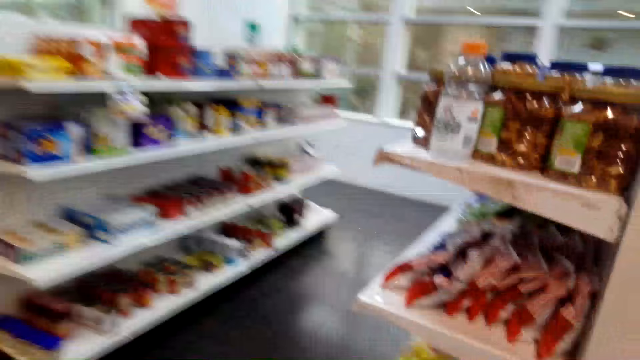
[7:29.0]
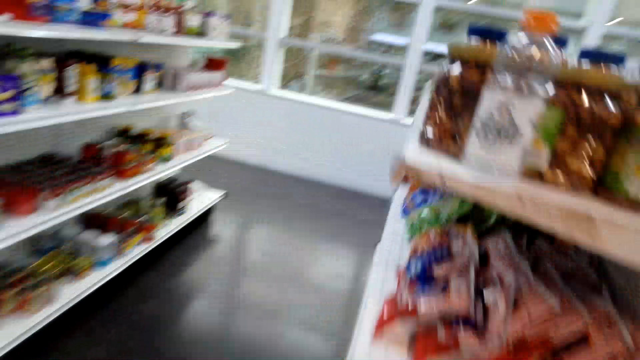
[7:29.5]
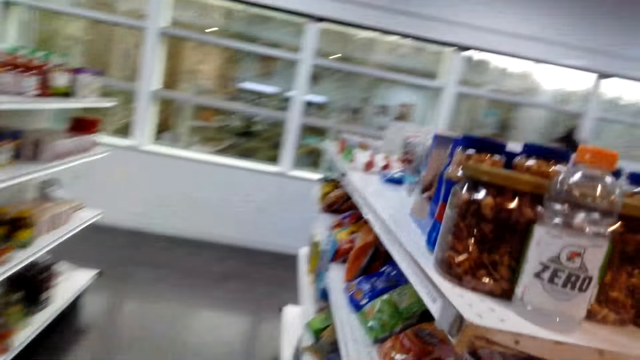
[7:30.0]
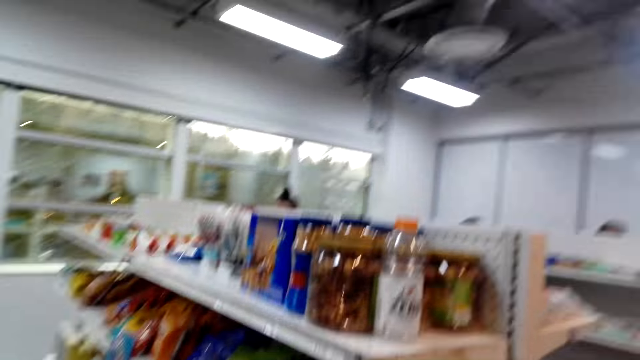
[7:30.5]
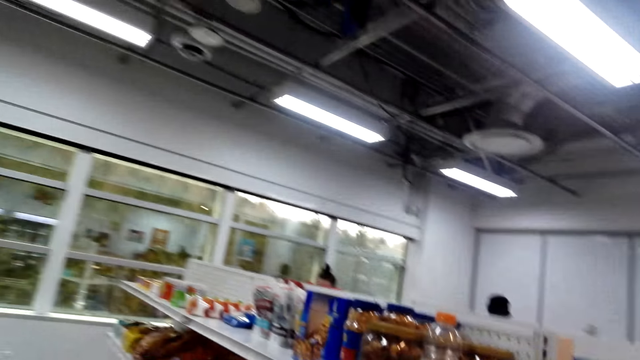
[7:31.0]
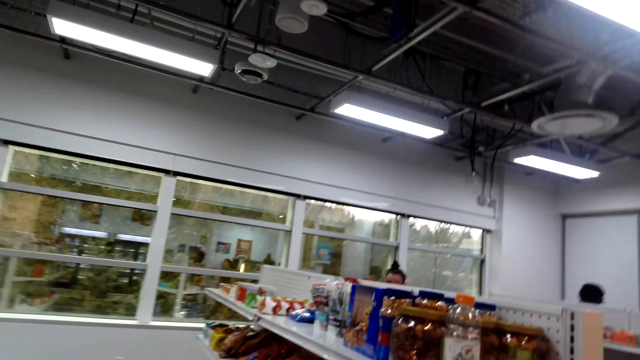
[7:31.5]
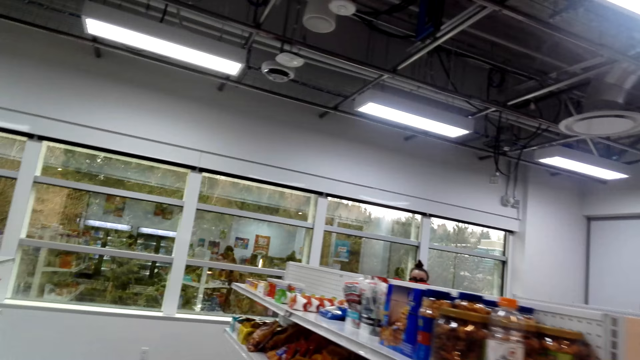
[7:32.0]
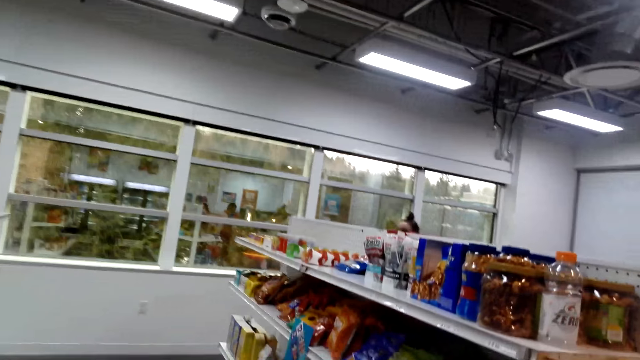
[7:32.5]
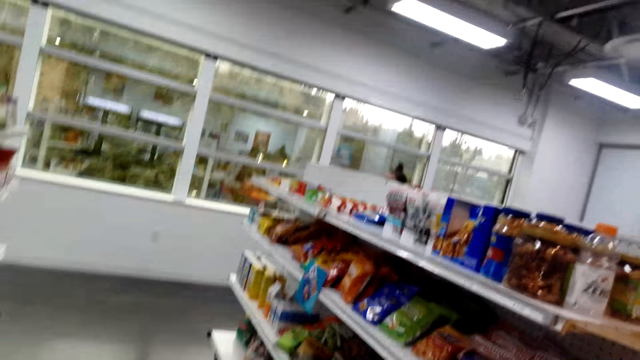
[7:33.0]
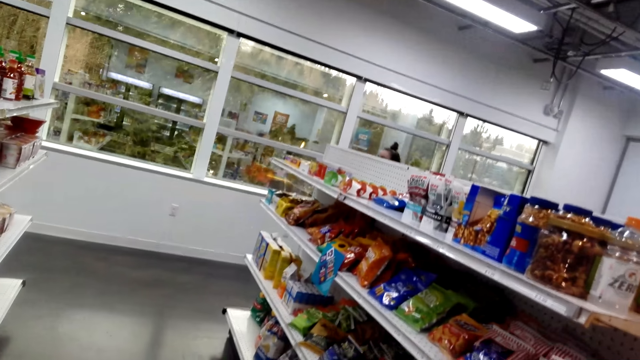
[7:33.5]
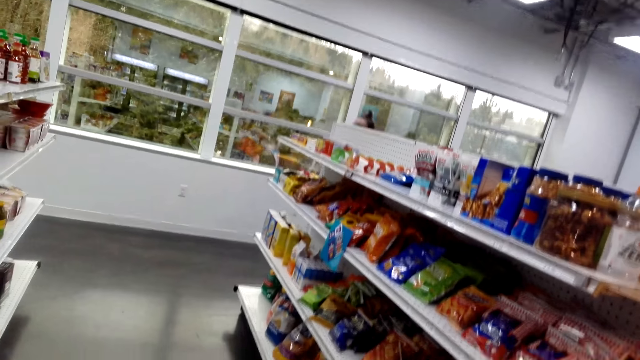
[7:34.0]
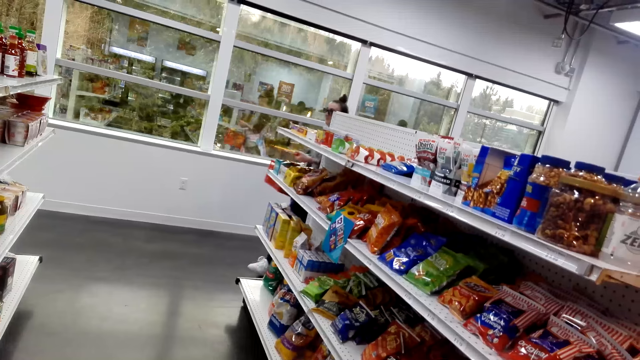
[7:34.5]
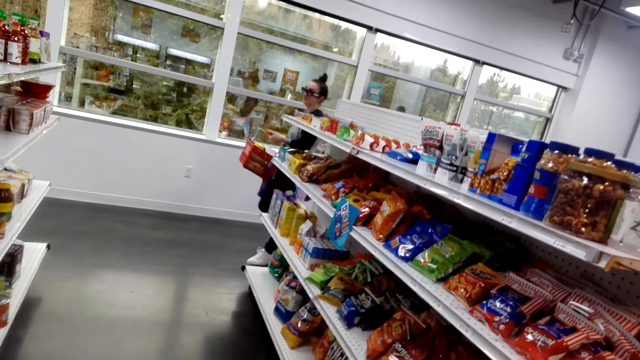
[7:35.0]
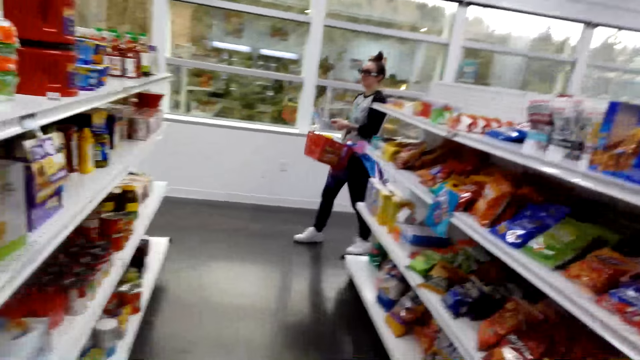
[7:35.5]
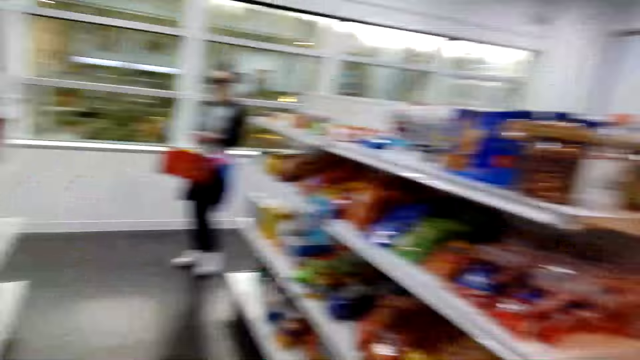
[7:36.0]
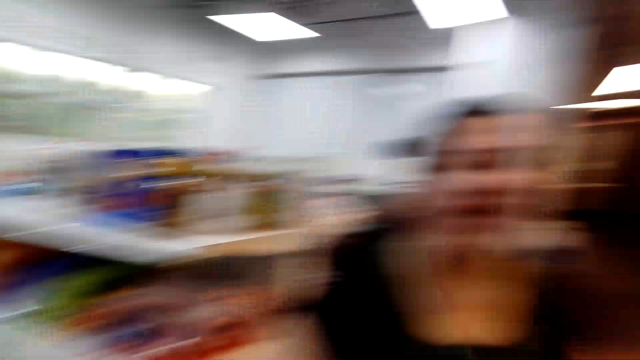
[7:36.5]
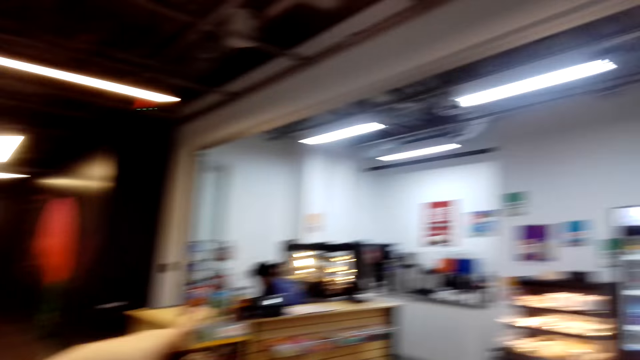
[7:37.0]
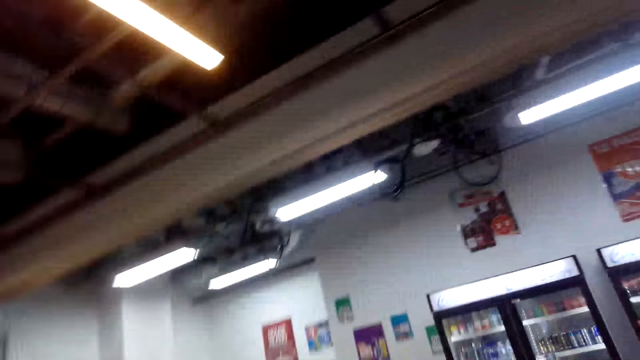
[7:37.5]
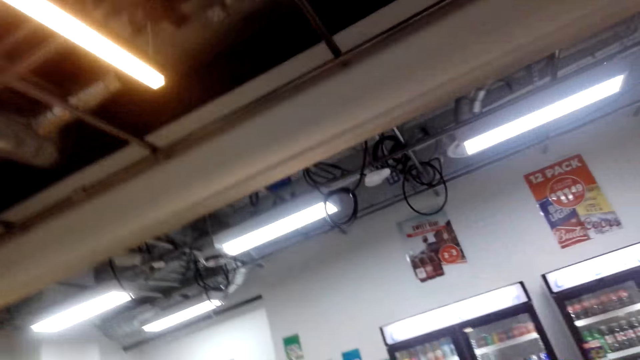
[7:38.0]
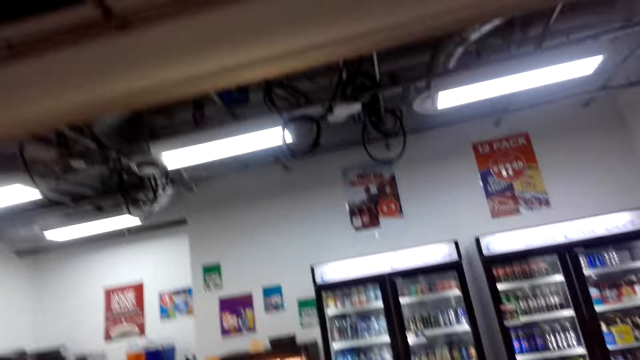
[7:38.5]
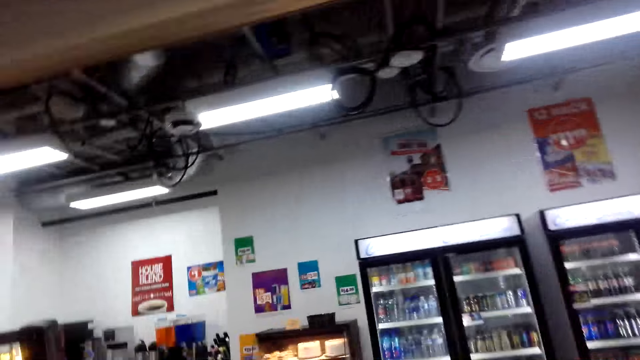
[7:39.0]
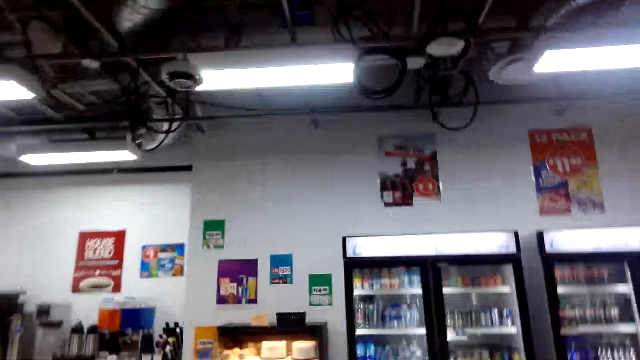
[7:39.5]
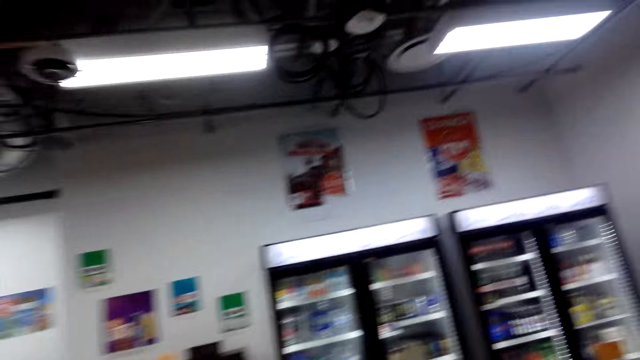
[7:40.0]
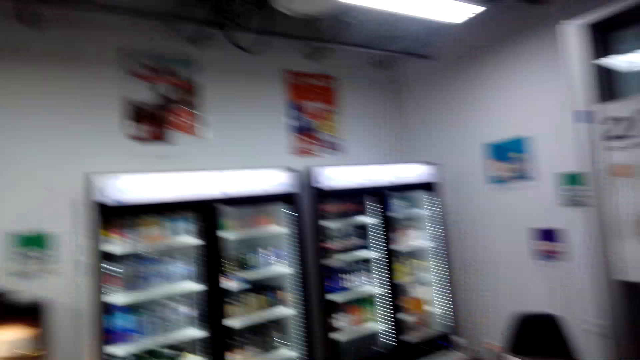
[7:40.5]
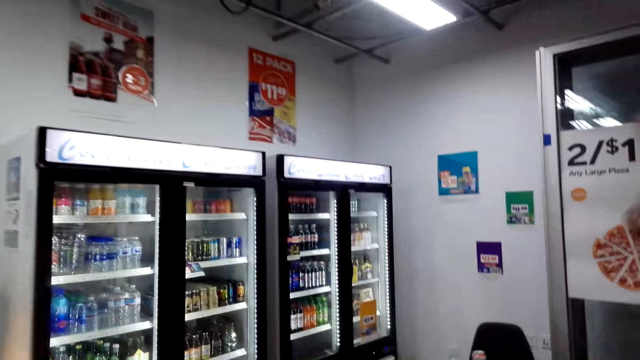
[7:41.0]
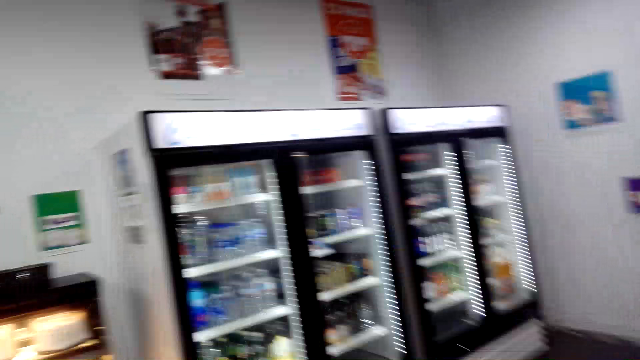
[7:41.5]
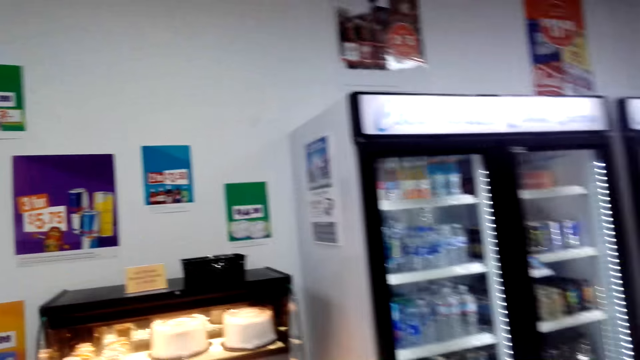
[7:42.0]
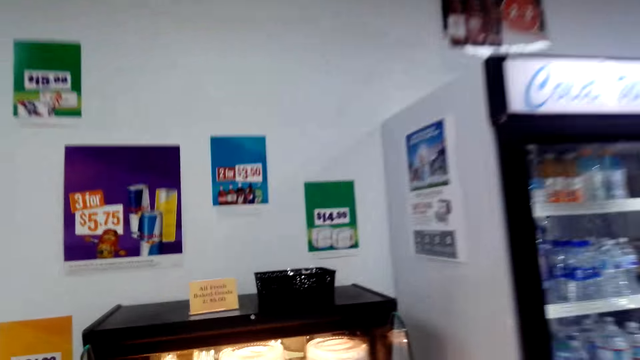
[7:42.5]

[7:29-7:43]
The camera wearer looks around. They converse with the woman. They walk in the room.

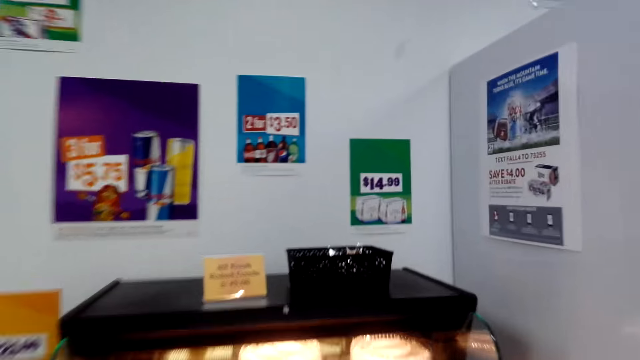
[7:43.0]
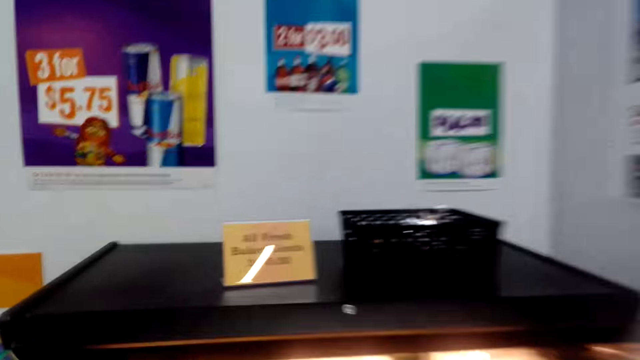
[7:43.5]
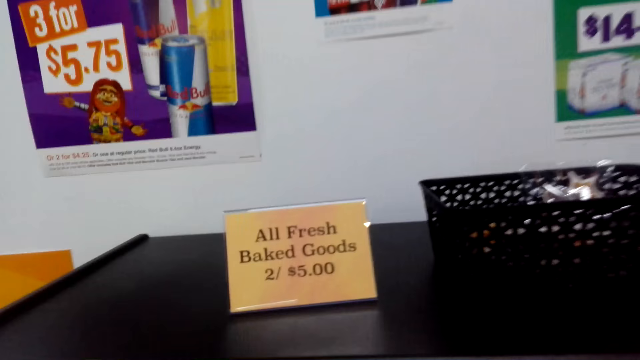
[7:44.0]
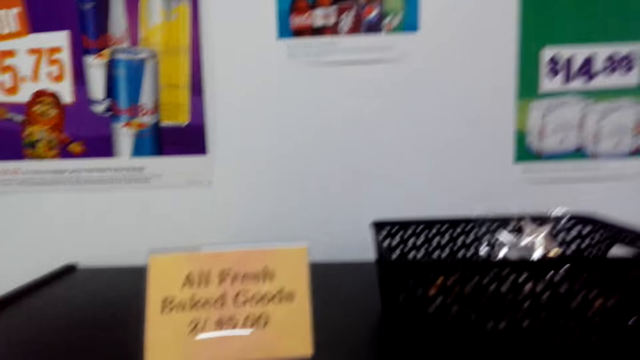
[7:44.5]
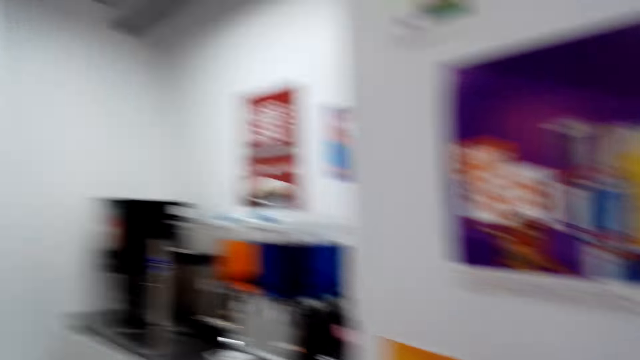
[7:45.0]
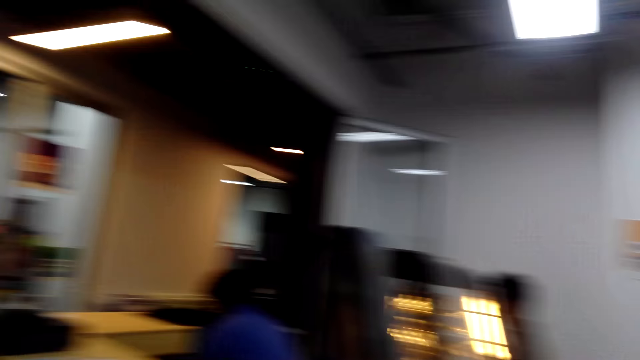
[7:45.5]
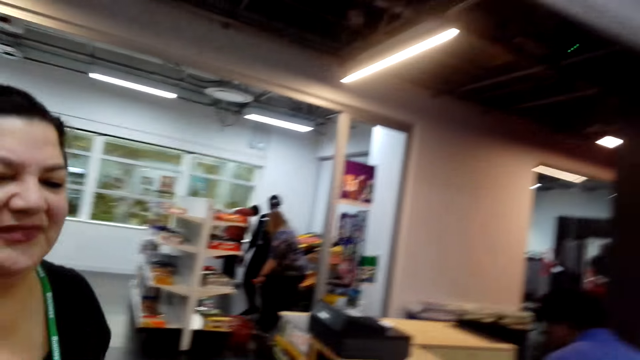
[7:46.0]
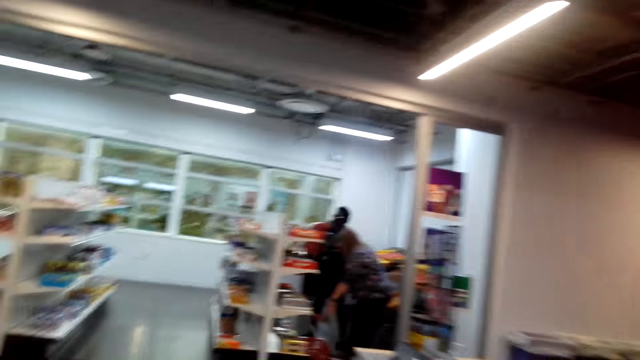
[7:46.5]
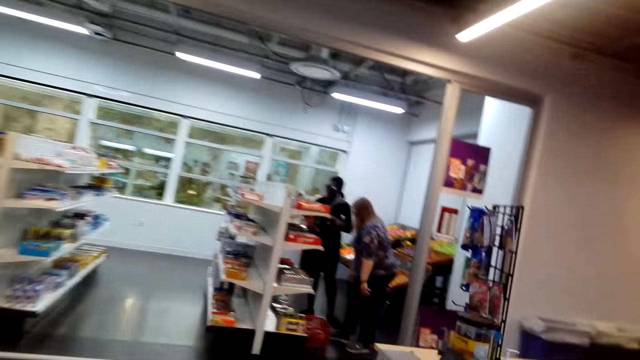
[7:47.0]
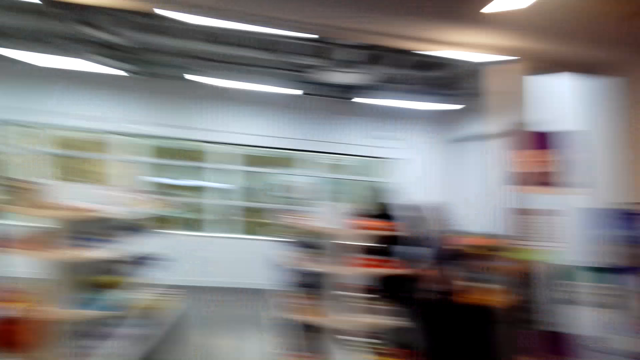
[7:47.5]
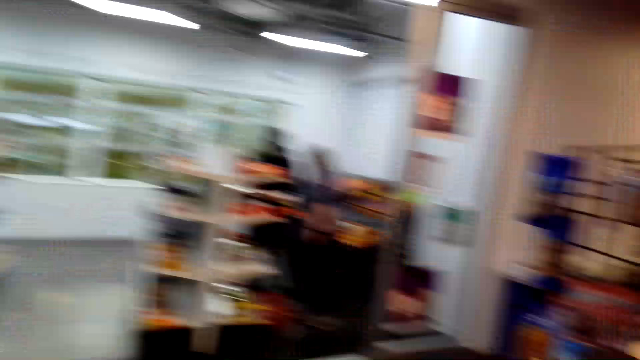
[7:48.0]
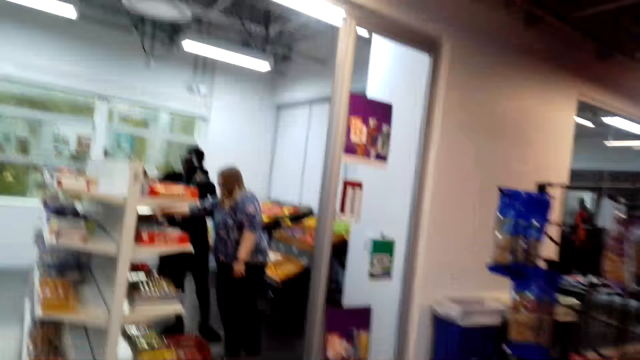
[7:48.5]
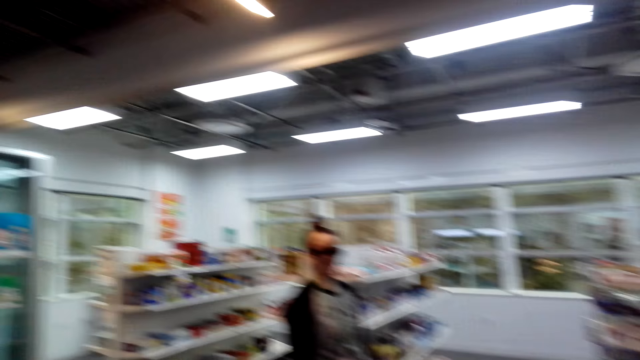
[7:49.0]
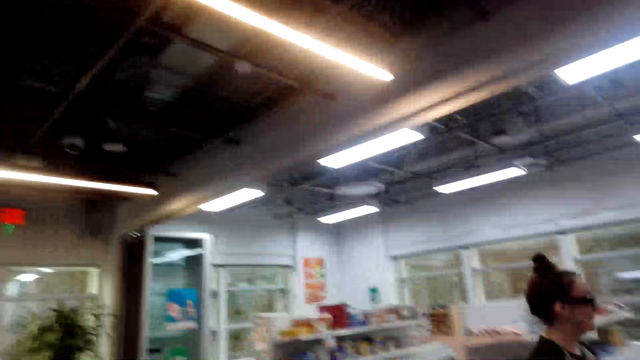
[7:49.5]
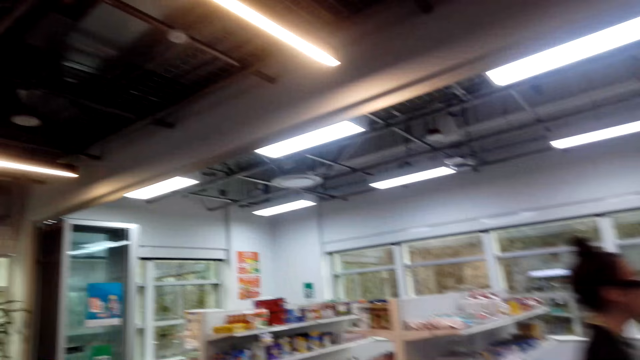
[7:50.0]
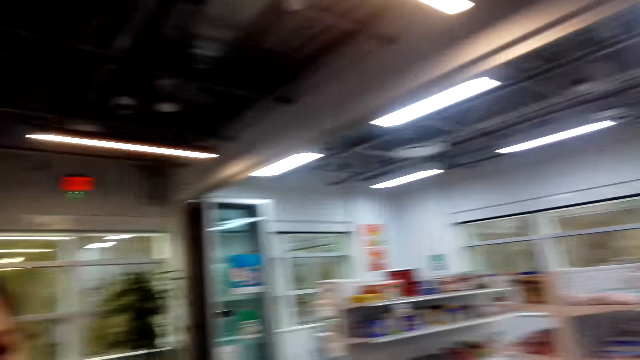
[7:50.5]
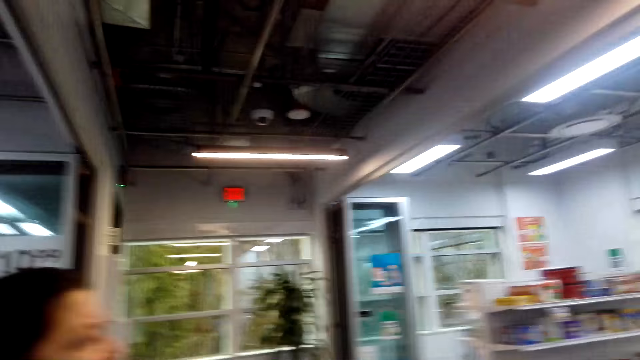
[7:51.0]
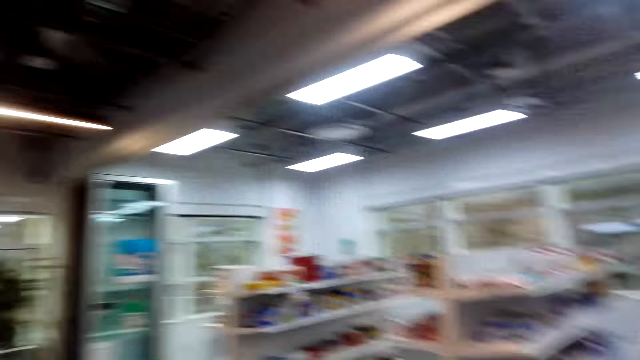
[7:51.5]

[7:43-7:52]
The camera wearer looks around. They converse with the woman.
